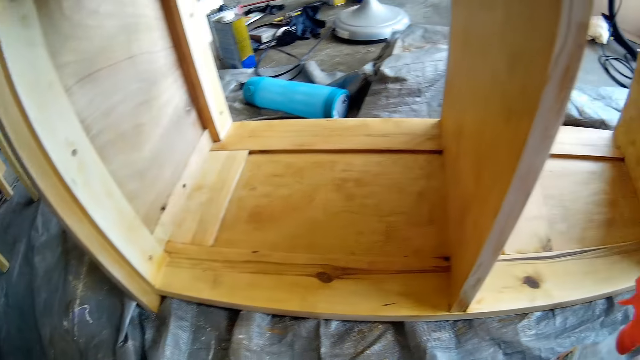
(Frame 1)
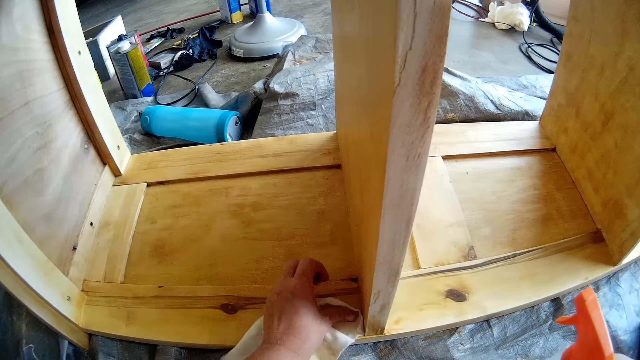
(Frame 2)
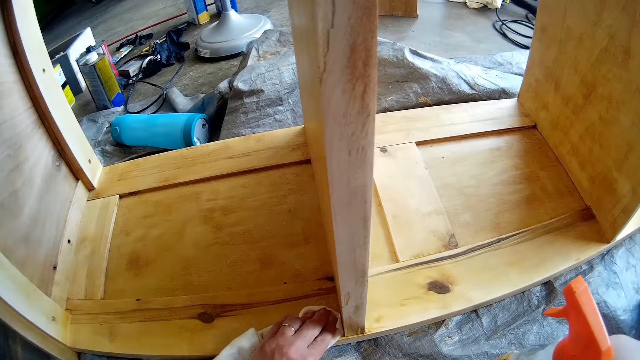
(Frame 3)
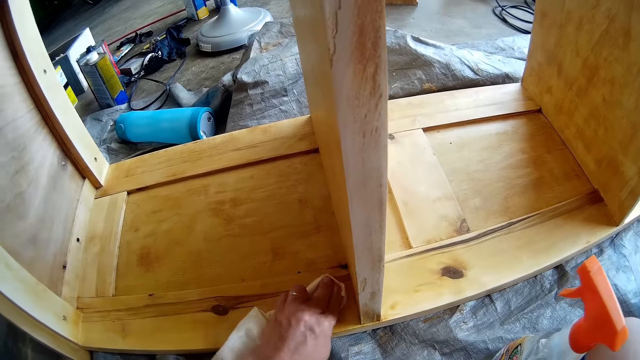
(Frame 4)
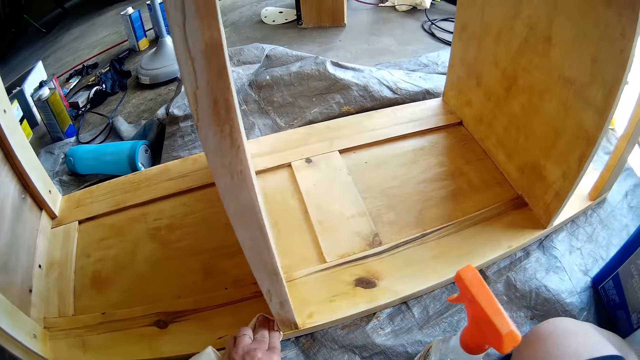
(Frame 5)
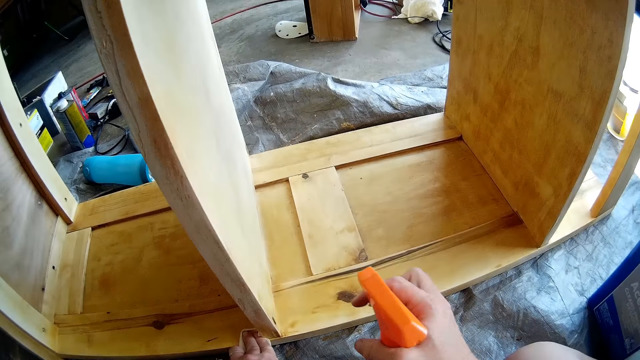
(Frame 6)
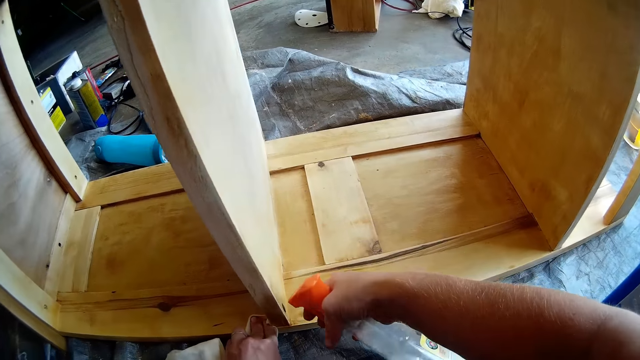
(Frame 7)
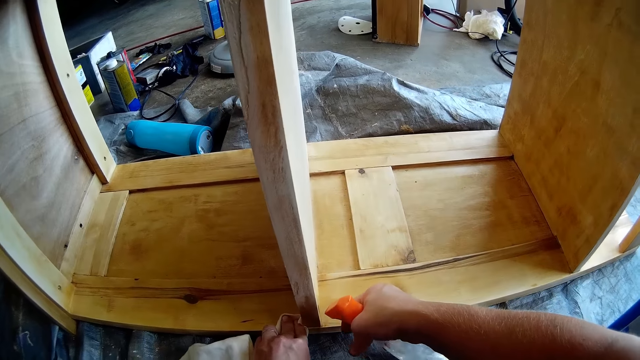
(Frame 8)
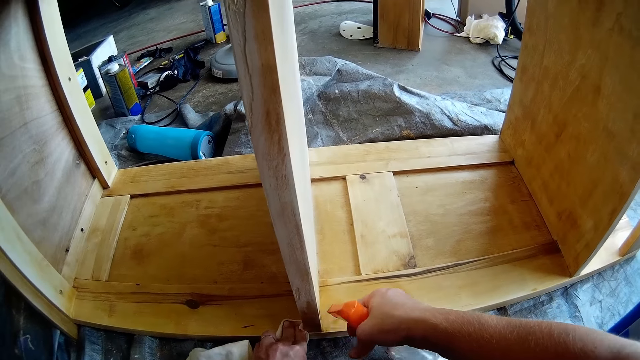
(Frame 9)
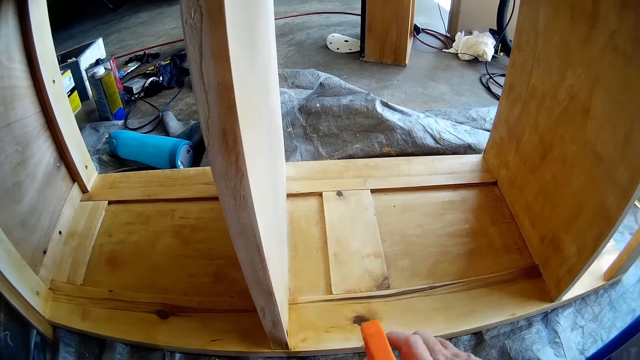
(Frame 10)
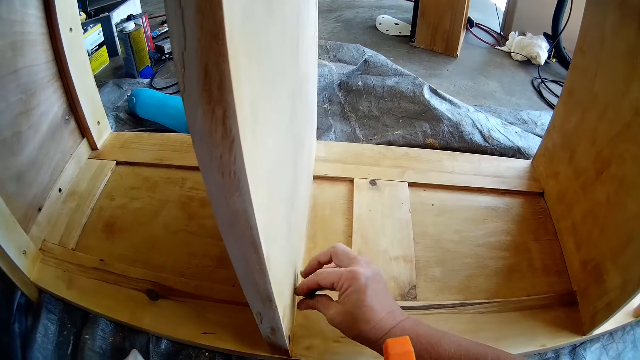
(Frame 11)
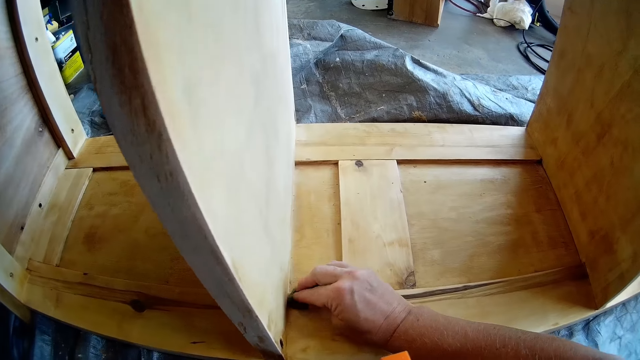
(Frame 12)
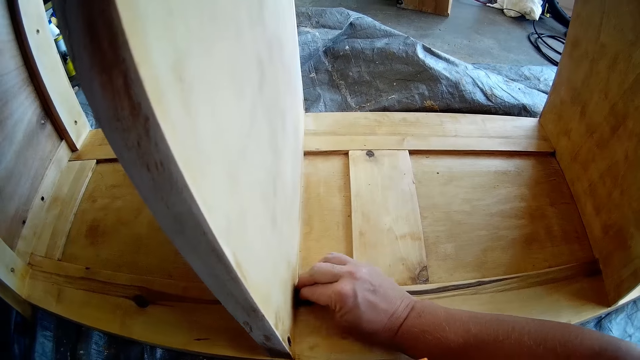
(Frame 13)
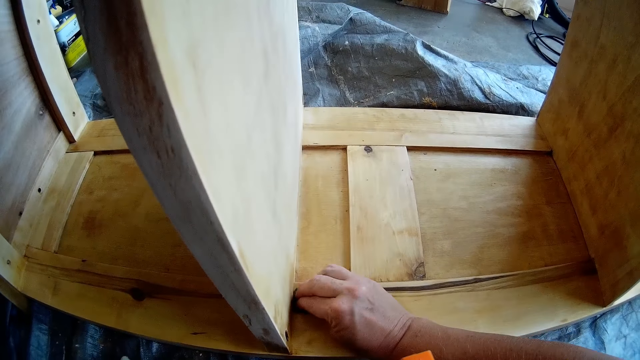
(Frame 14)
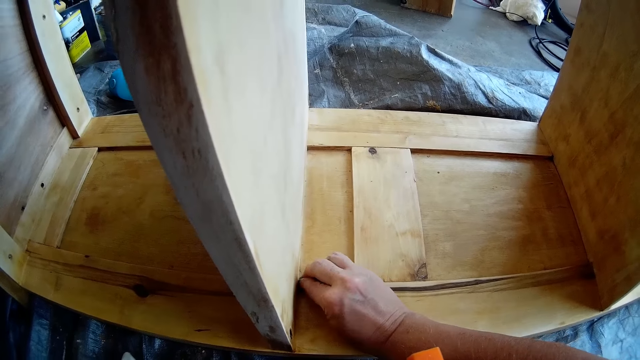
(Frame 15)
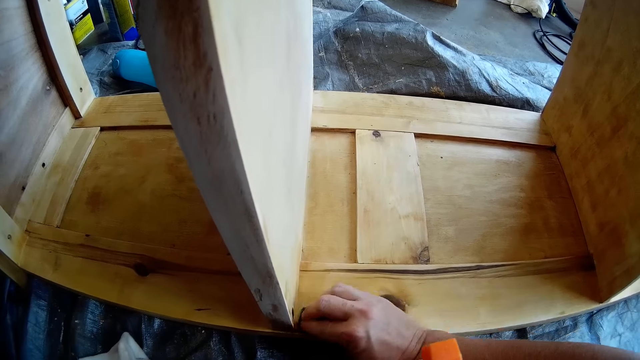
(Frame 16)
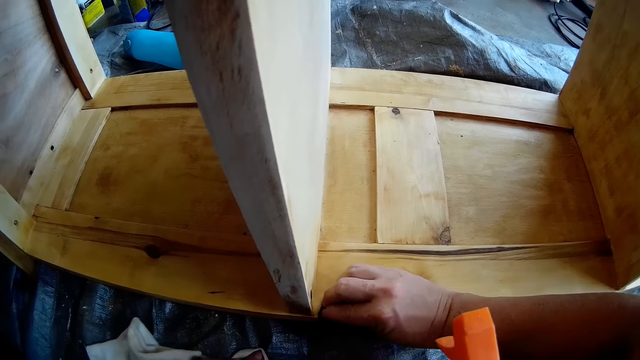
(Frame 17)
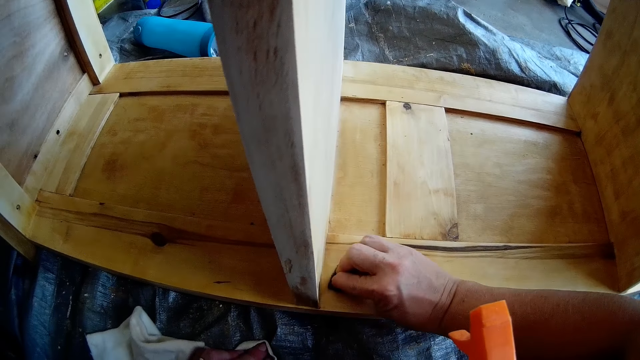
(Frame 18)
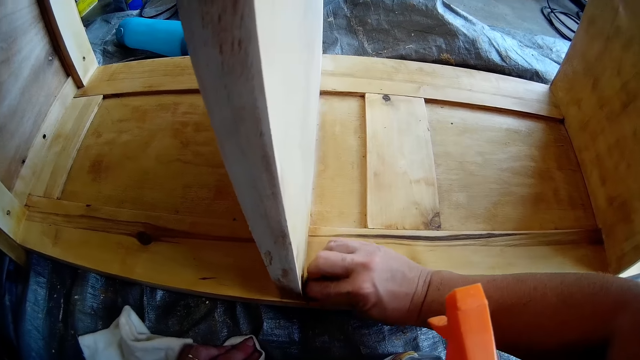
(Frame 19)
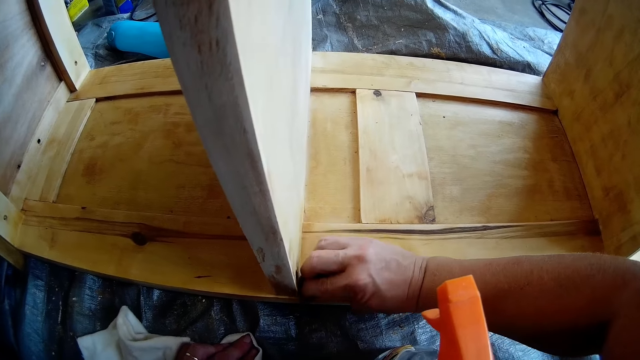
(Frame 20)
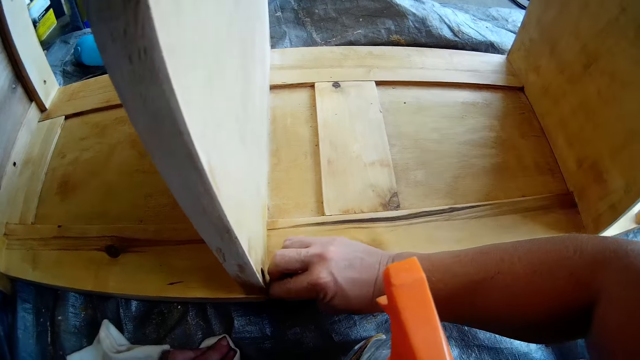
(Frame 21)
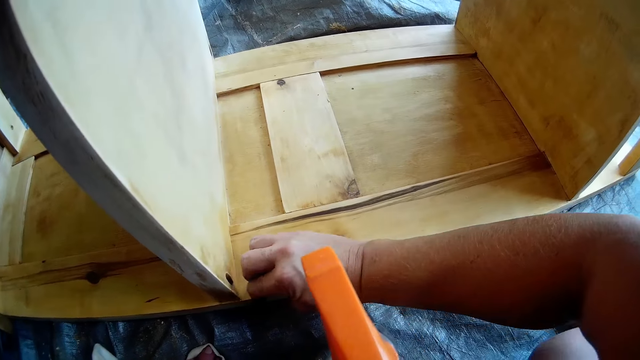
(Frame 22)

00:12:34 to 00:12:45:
The camera wearer picks up a sprayer bottle. He sprays the shelf with the liquid in the bottle with his left hand. He places down the bottle. He wipes the wood with a cloth. He files the shelf with the sandpaper in his right hand.

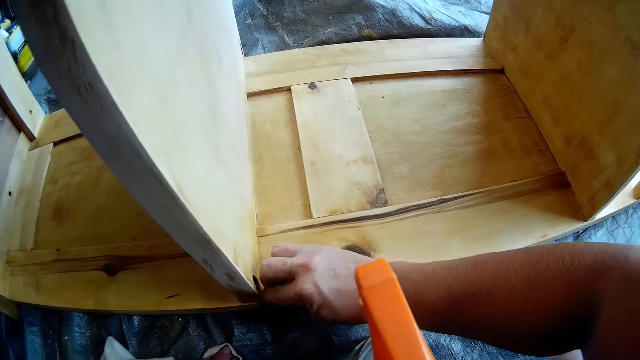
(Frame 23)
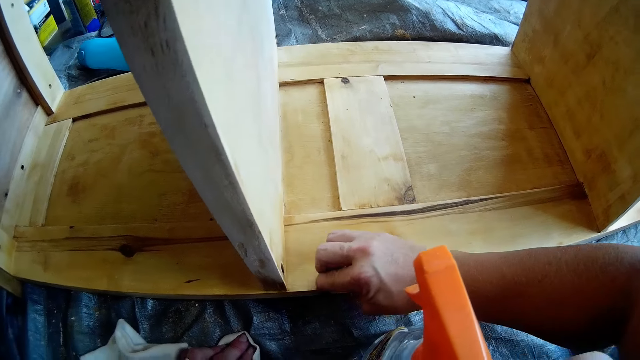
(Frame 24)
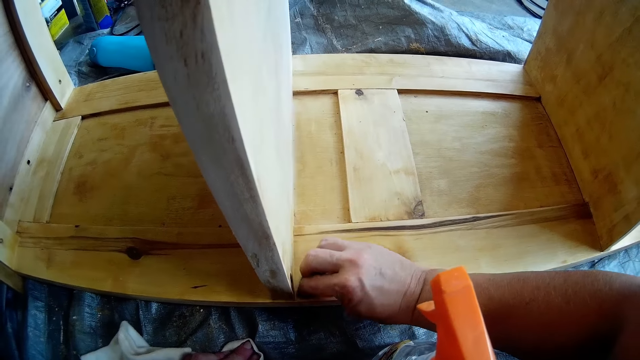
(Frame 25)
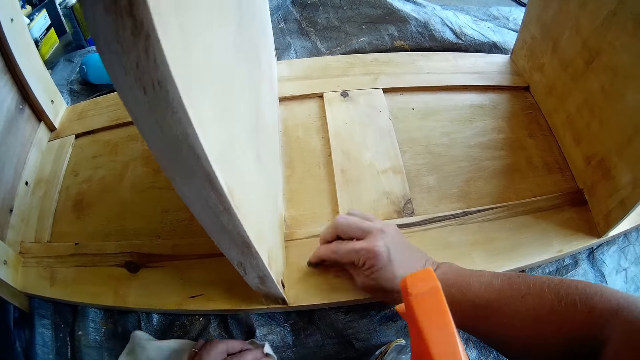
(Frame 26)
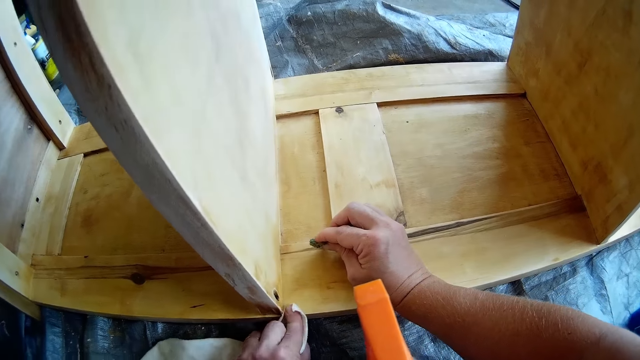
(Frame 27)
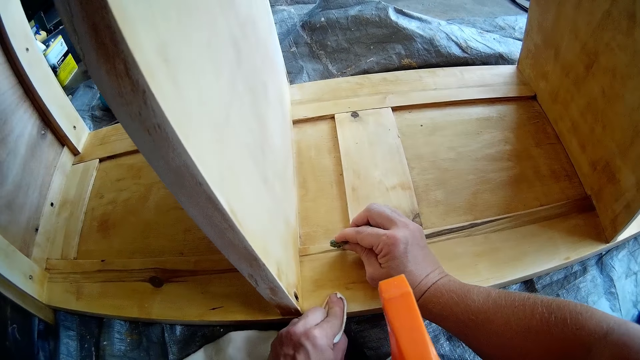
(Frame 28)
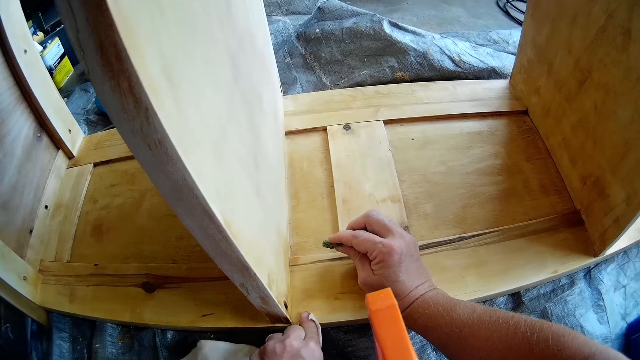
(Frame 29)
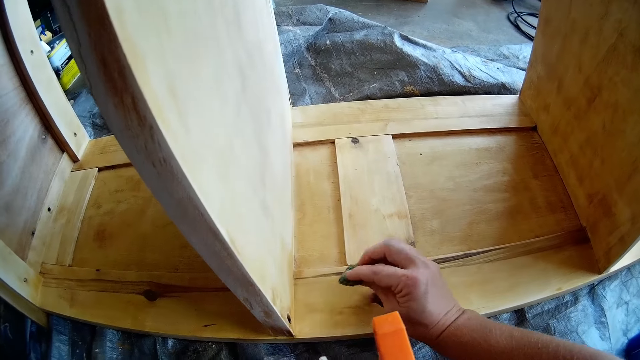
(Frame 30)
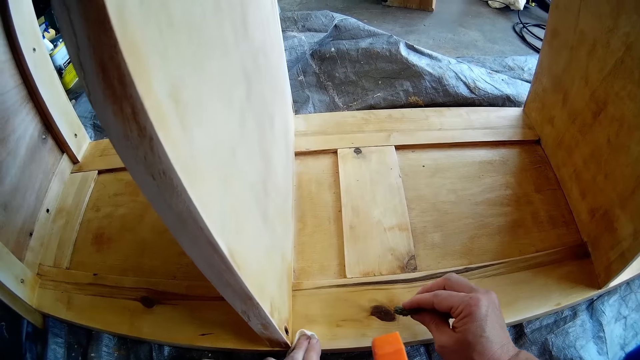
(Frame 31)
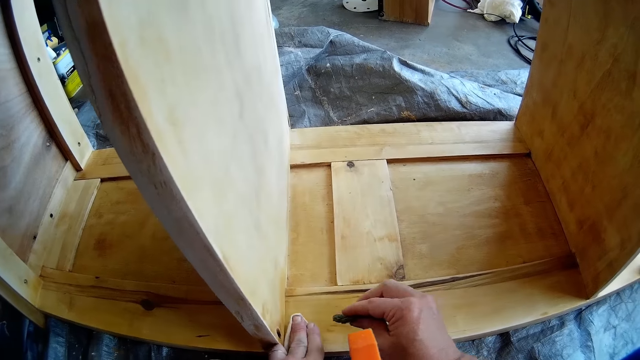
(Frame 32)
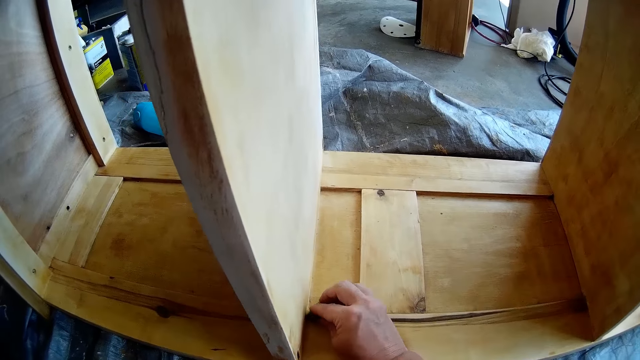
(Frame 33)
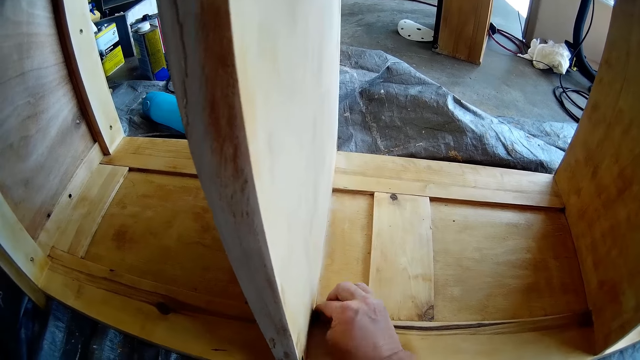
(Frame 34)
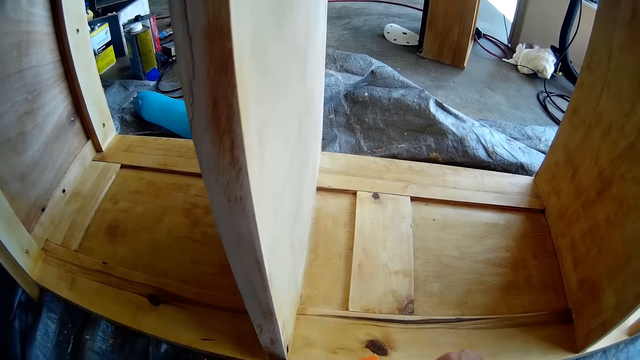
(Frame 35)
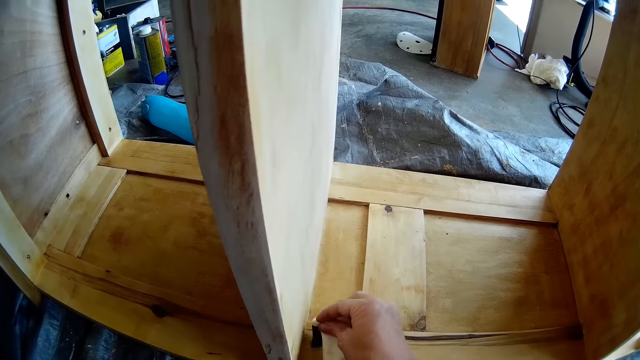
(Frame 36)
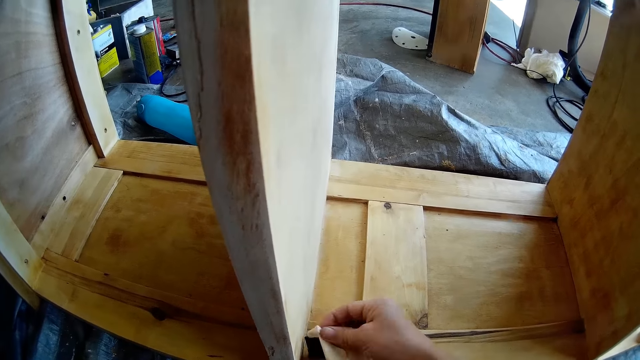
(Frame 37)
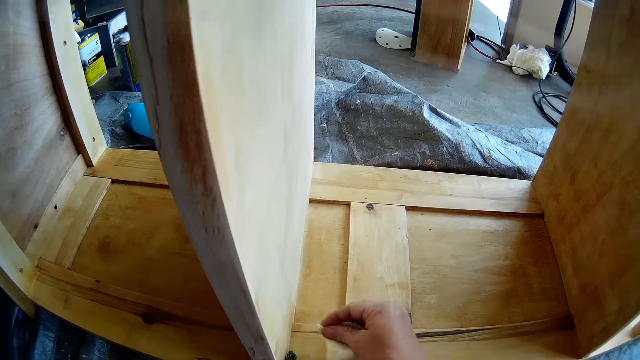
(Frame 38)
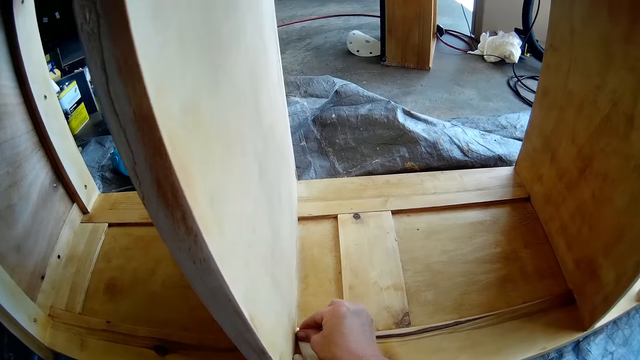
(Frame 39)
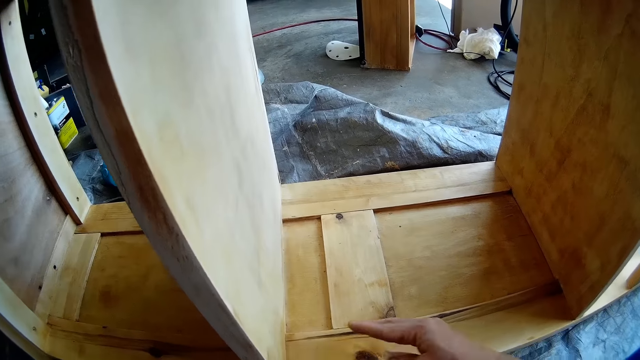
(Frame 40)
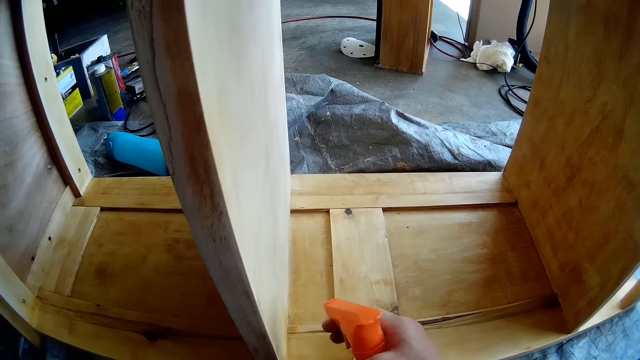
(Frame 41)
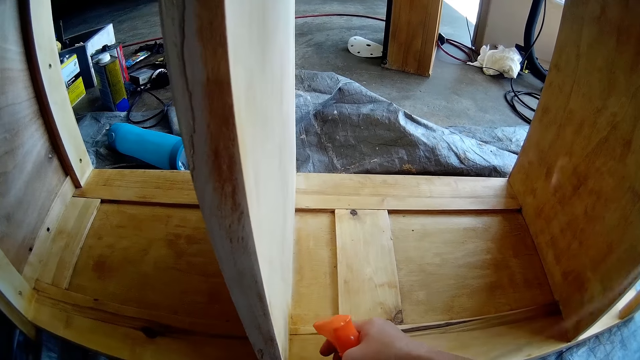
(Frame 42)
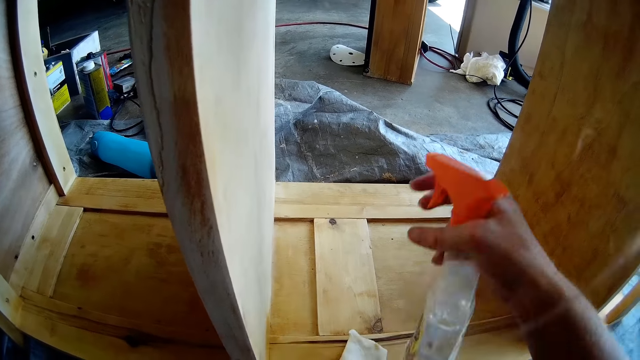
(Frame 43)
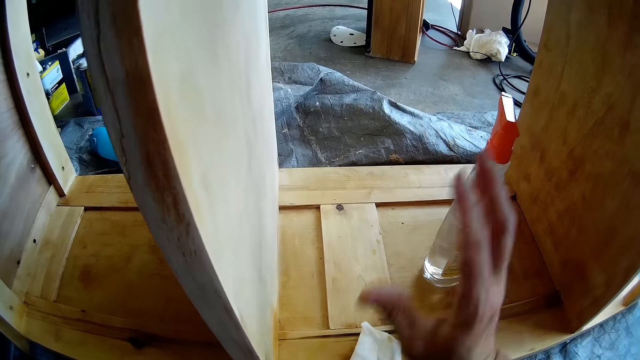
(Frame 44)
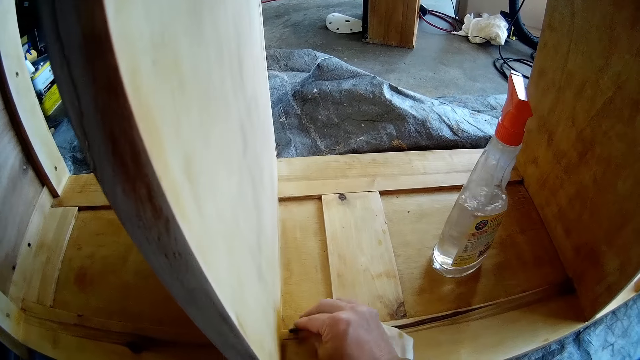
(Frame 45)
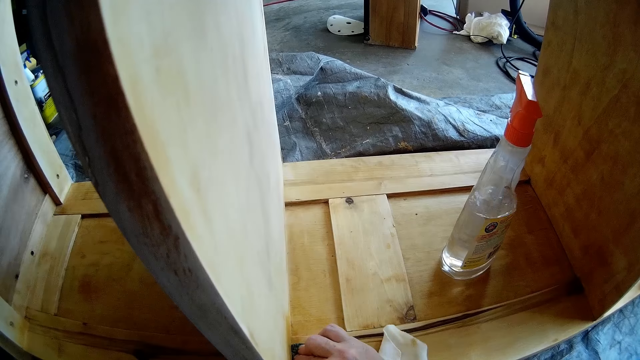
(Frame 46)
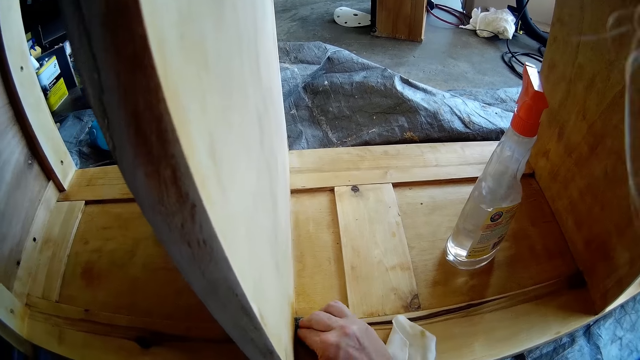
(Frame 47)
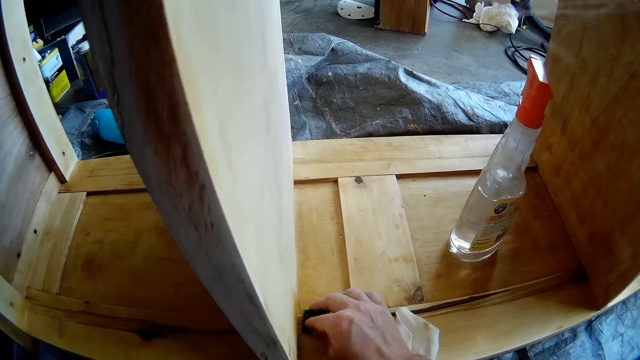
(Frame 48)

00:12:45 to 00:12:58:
The camera wearer dries up the wood with a cloth. He cleans the shelf with the cloth in his left hand. He files the shelf with the sandpaper in his right hand. He cleans the shelf with the cloth in his right hand. He sprays the shelf with the liquid in the bottle with his right hand. He drops the bottle on the shelf with his right hand. He wipes the wood with the cloth. He files the shelf with the sandpaper in his right hand.
